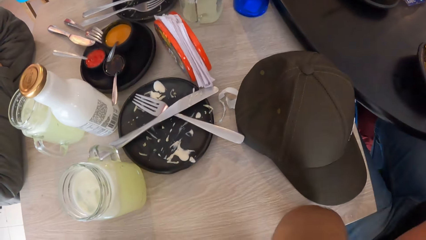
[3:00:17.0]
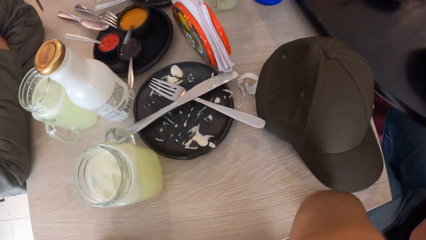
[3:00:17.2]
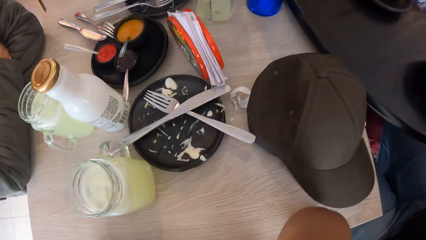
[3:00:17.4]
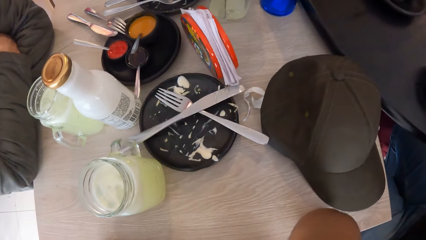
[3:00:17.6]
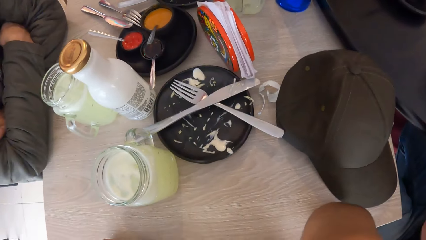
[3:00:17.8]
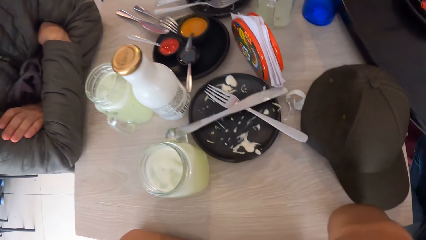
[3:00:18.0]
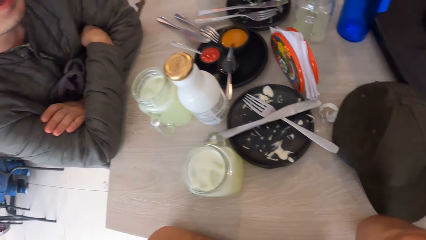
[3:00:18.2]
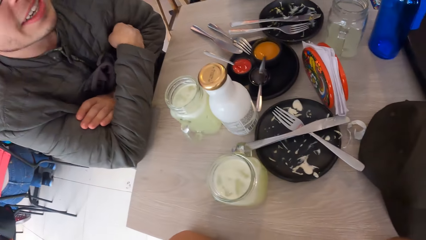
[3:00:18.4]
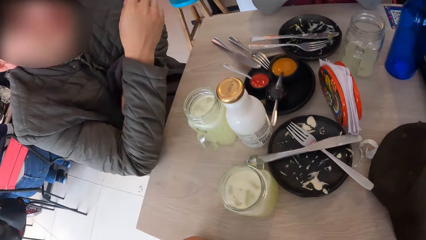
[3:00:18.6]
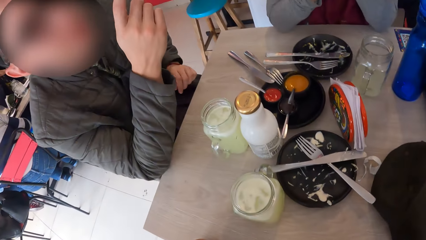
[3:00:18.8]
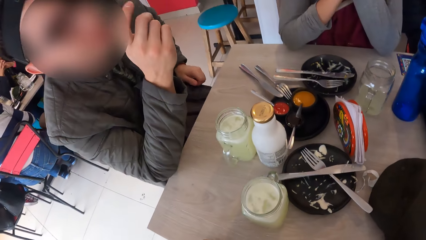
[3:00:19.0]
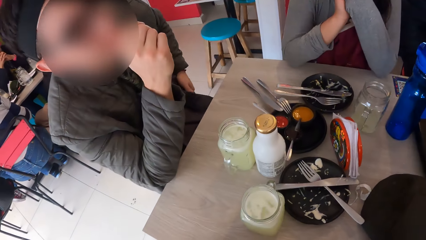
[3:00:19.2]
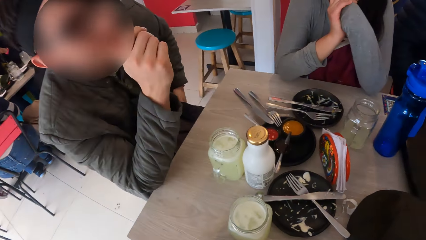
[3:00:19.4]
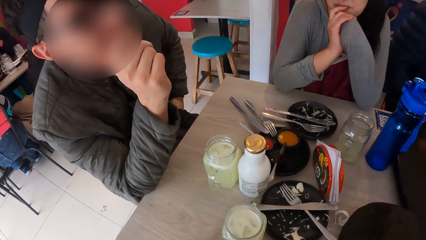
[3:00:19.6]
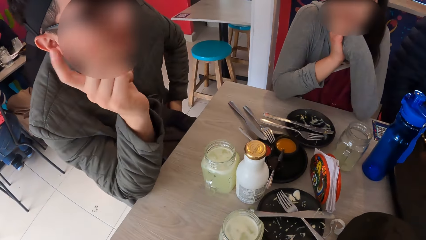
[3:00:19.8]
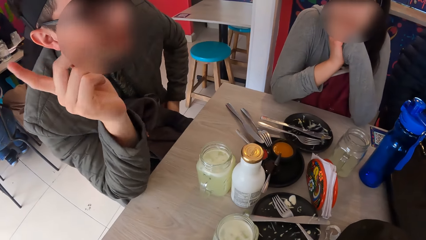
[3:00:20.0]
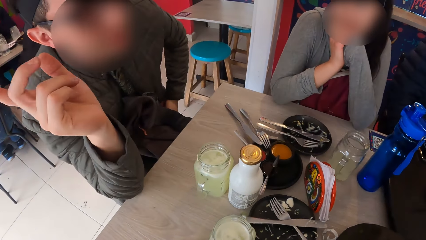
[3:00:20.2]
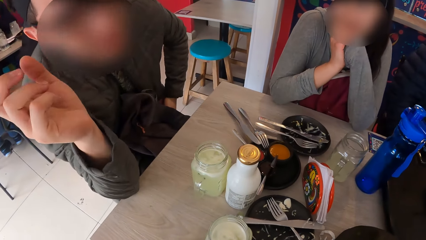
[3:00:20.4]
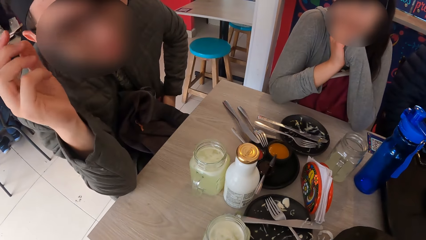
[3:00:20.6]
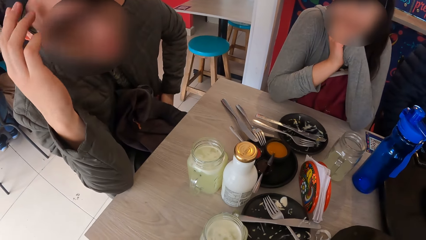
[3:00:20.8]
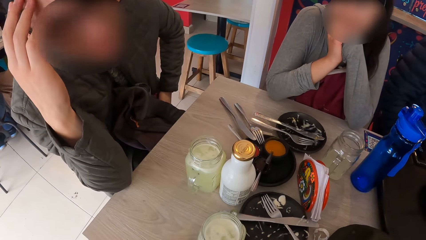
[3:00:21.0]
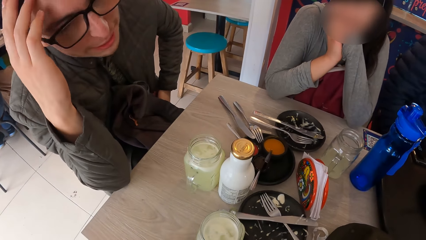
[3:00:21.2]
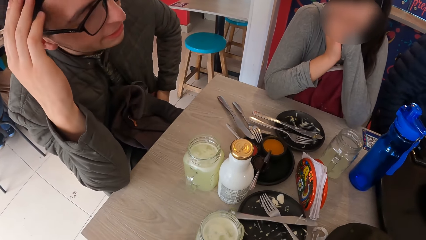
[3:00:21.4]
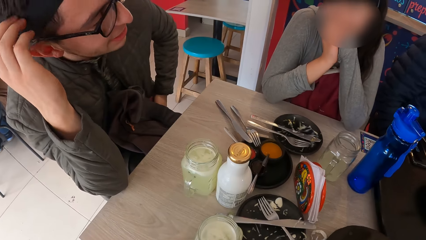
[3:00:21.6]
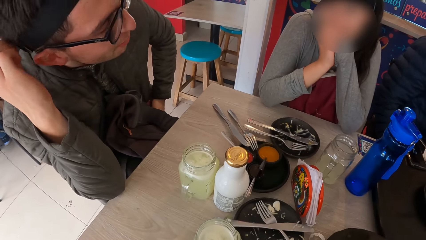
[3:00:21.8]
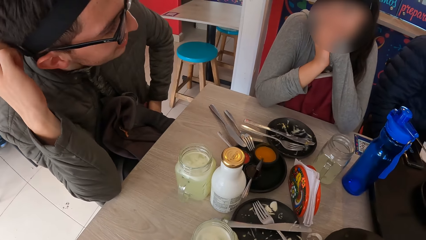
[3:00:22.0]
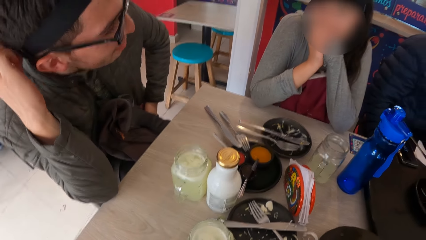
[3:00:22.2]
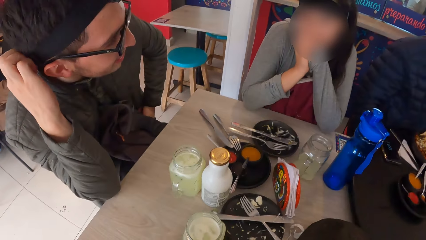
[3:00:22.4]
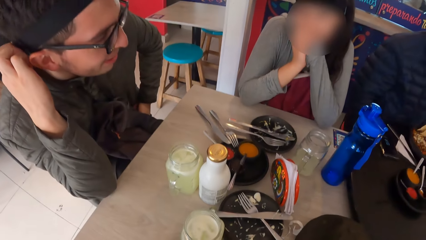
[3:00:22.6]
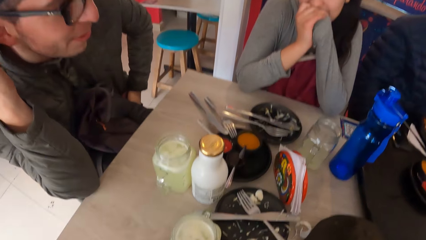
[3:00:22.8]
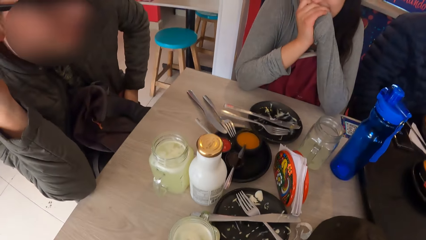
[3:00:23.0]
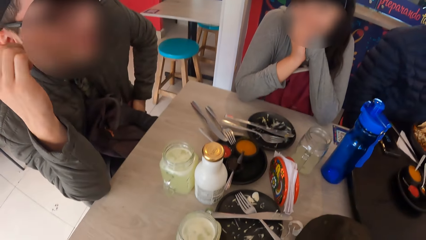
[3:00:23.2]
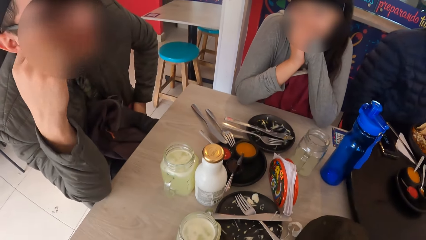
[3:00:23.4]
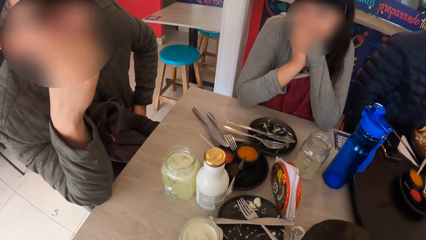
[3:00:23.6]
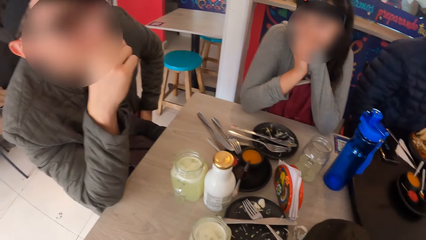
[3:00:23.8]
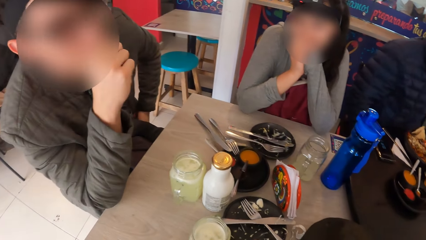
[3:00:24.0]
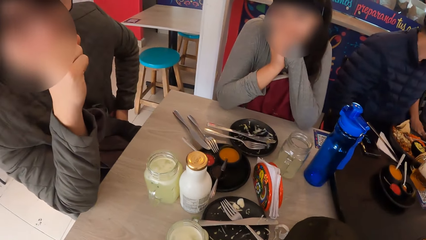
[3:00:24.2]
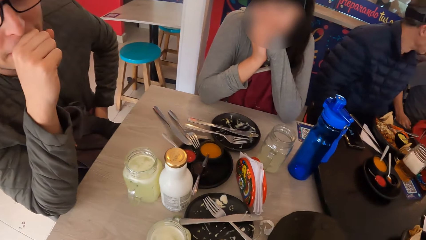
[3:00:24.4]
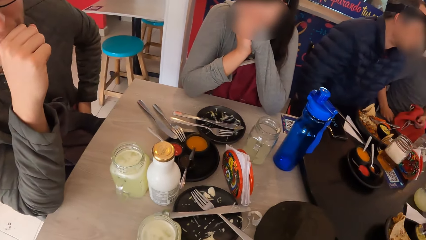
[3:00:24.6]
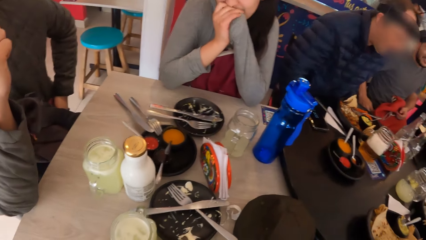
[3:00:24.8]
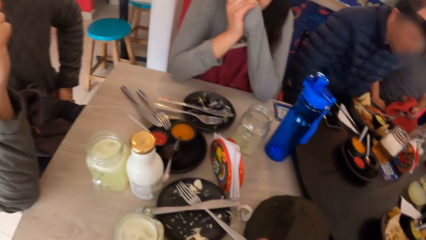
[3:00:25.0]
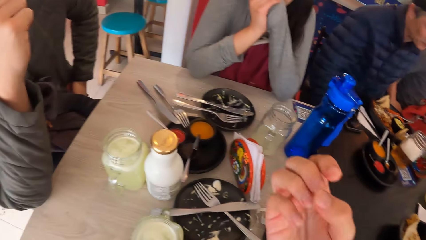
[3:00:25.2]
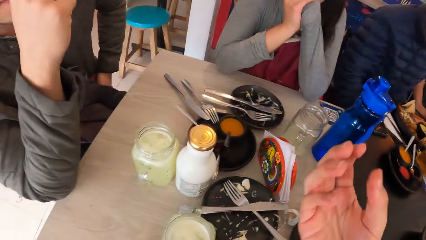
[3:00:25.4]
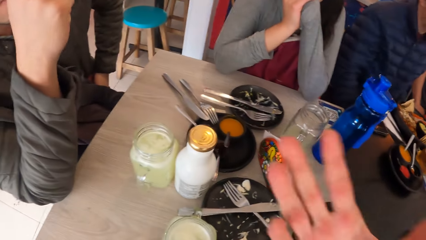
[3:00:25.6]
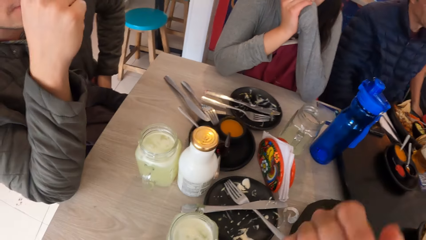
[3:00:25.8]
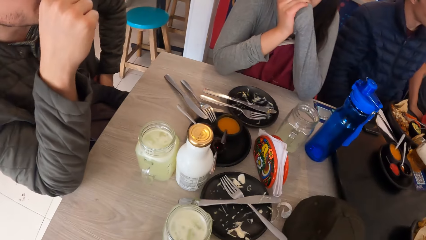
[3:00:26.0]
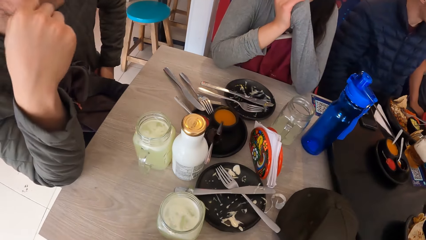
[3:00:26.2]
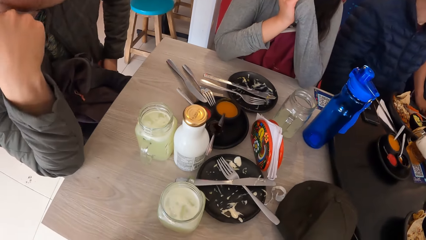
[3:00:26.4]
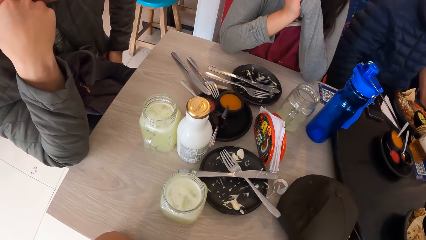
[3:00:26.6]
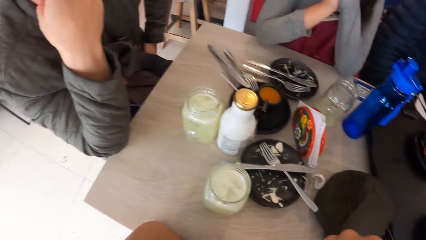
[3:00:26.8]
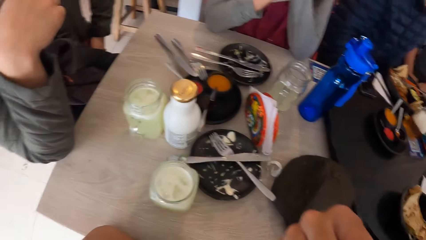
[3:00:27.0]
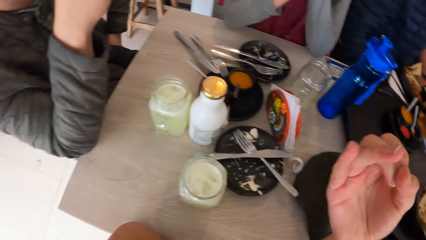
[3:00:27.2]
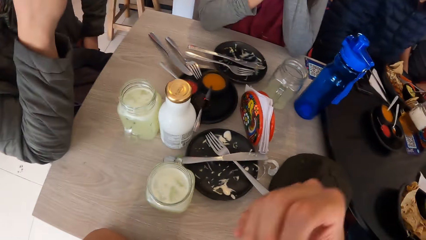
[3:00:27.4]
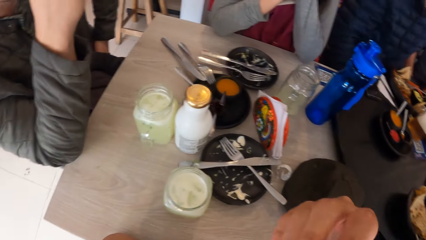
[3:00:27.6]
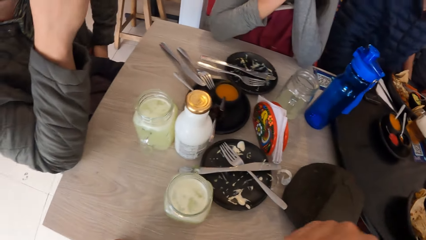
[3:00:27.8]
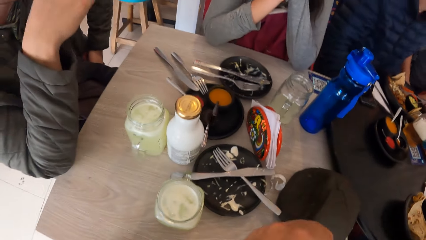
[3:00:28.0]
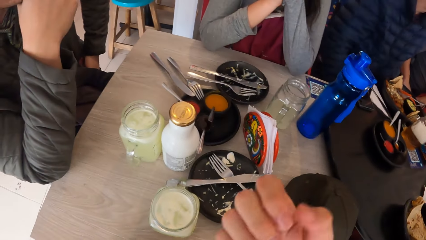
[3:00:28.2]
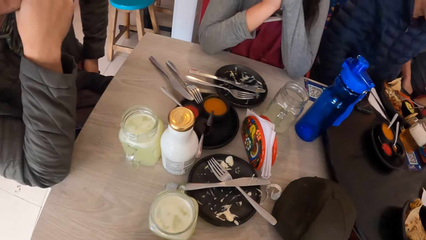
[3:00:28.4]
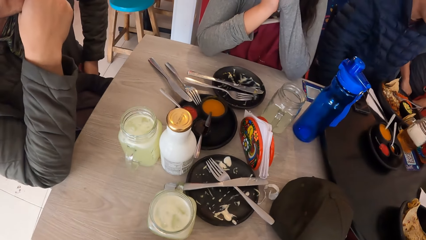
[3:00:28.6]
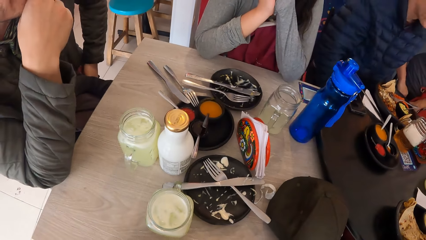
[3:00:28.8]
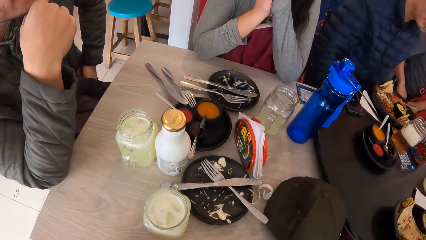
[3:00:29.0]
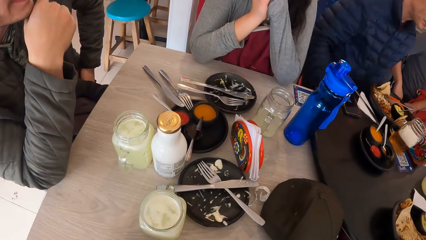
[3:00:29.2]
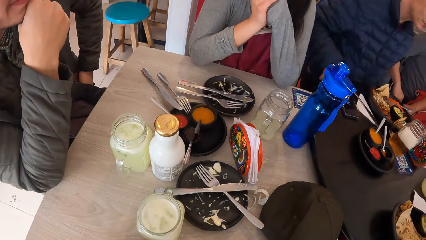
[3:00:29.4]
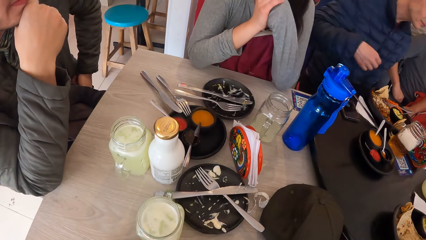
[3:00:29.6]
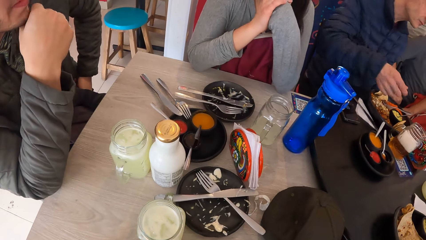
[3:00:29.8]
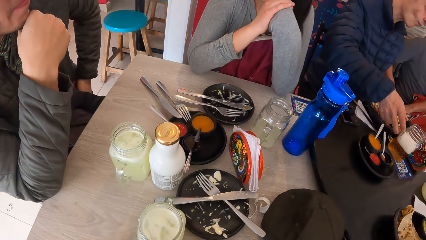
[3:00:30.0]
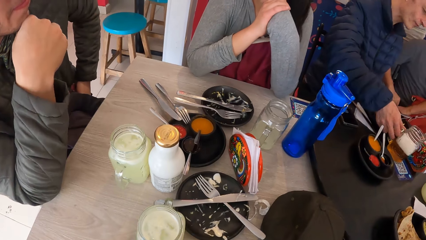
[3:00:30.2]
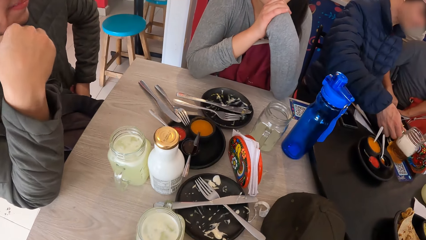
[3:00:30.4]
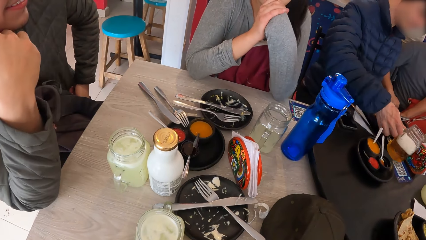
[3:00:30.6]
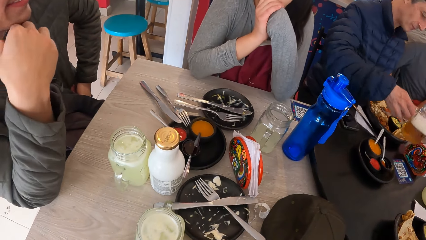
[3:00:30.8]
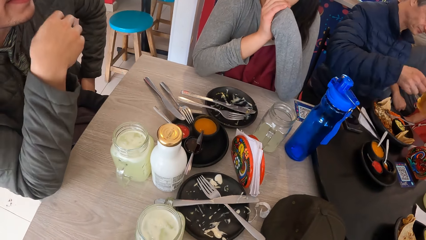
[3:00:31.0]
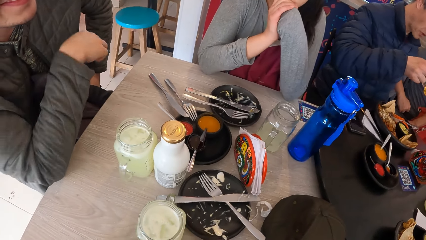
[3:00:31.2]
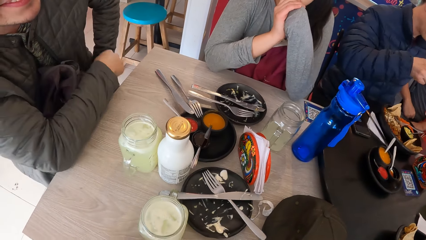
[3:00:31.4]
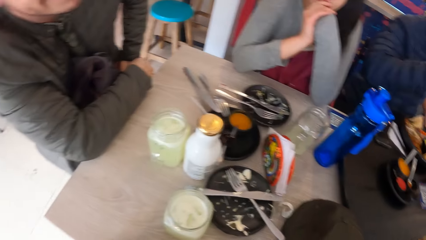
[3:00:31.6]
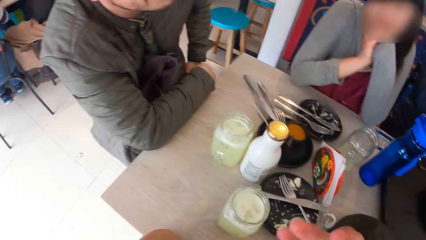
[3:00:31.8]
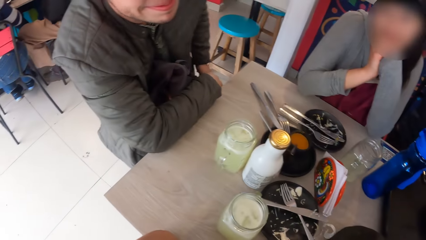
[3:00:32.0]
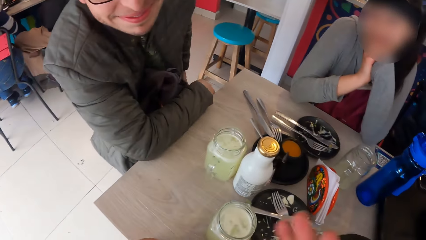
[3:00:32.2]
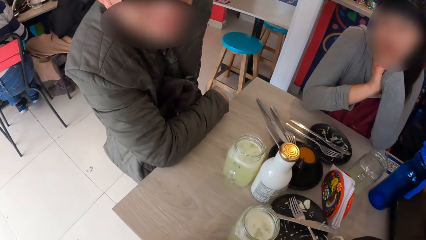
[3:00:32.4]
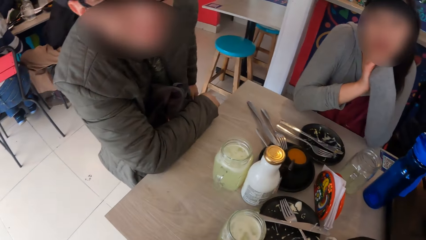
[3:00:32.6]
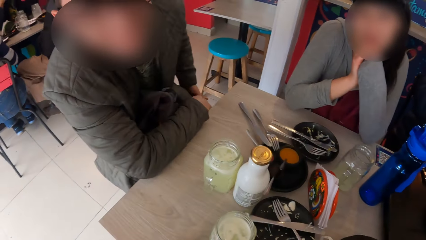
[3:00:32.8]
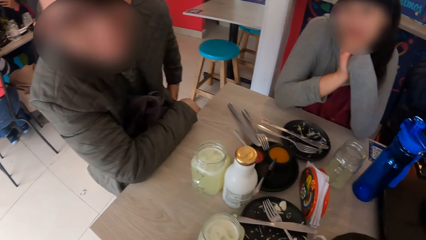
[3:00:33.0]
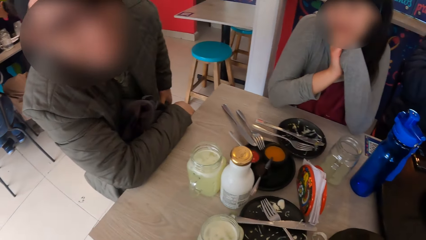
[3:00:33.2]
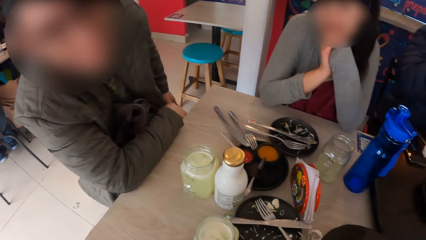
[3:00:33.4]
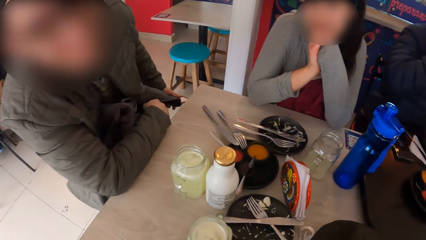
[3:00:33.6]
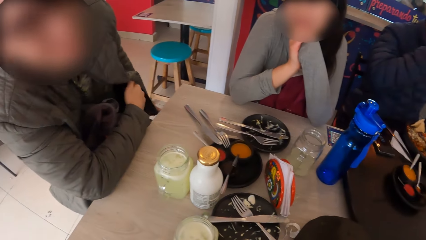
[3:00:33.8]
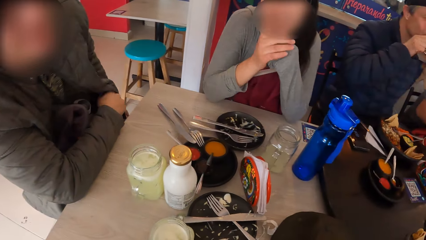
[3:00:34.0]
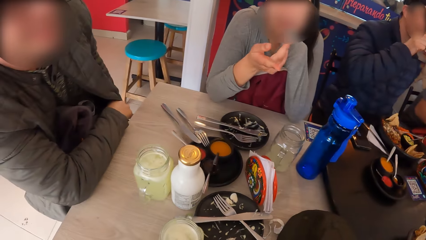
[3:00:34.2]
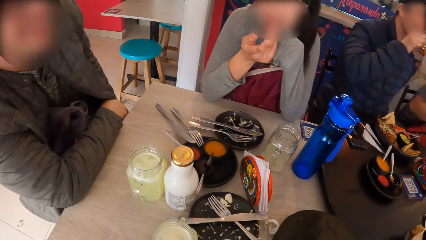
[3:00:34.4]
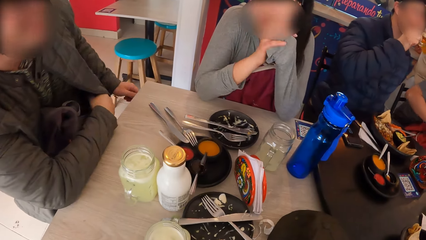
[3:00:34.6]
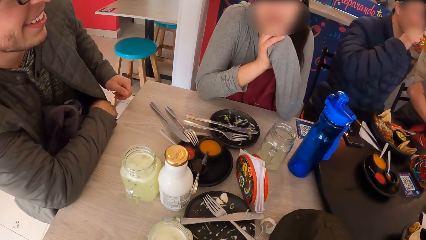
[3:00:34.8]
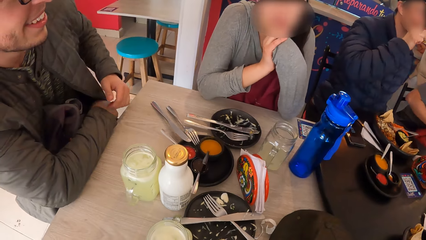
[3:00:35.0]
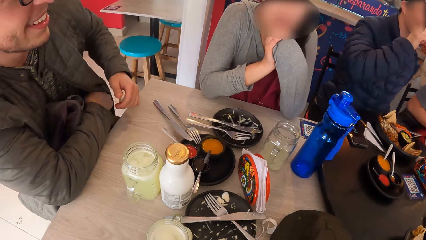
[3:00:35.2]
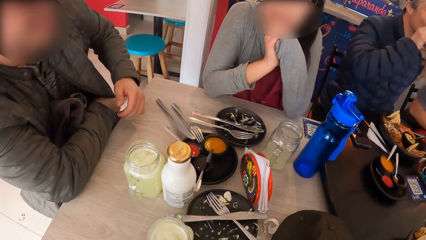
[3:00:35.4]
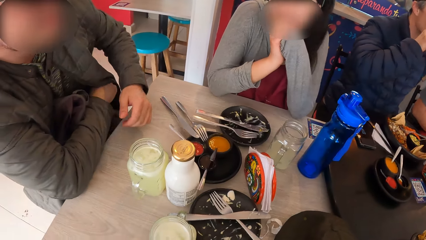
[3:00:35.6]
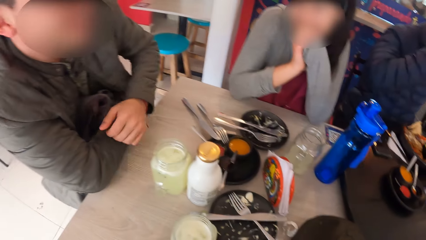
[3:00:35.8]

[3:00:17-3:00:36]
The man picks a glass of liquid from the table with his right hand. The man drinks from the glass of liquid in his right hand.
